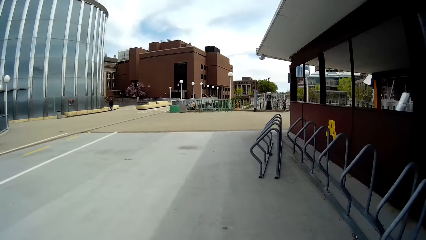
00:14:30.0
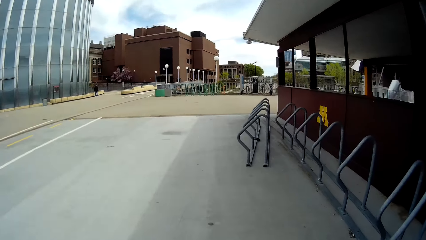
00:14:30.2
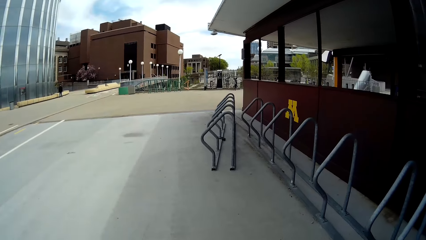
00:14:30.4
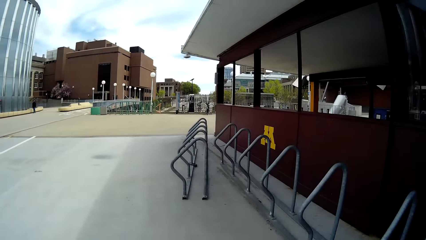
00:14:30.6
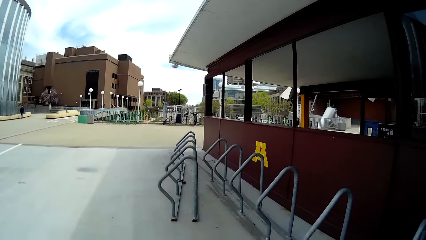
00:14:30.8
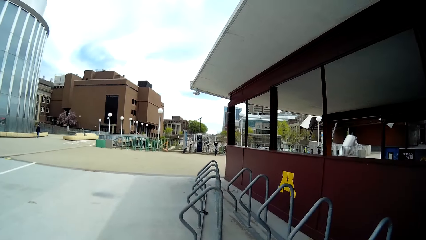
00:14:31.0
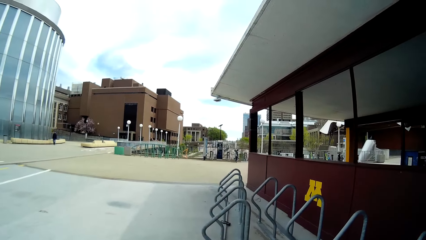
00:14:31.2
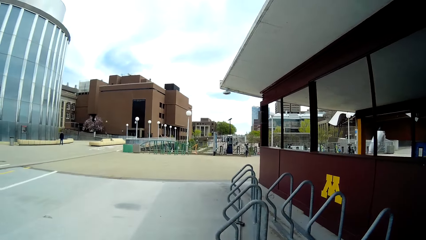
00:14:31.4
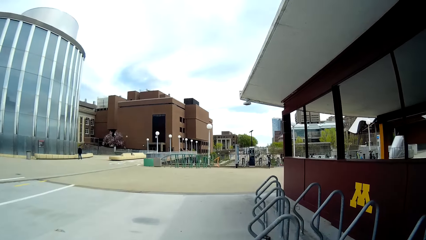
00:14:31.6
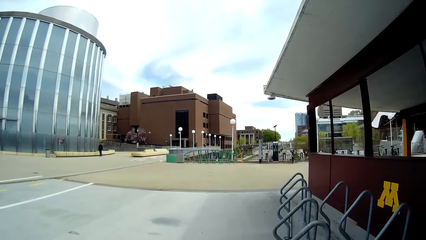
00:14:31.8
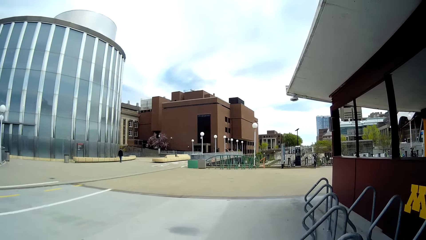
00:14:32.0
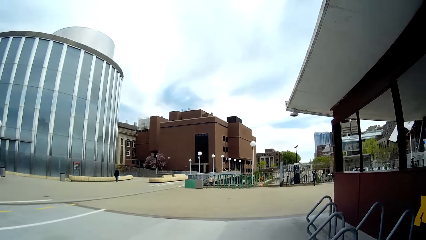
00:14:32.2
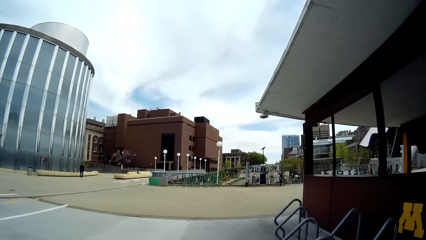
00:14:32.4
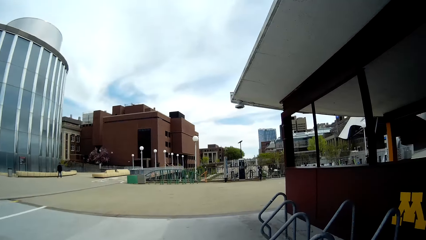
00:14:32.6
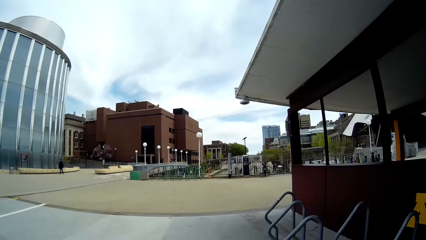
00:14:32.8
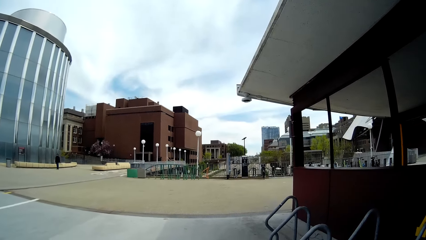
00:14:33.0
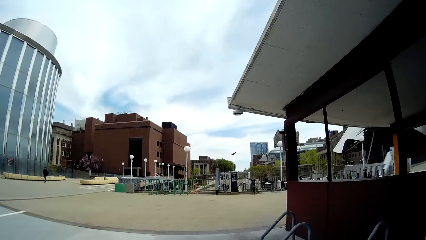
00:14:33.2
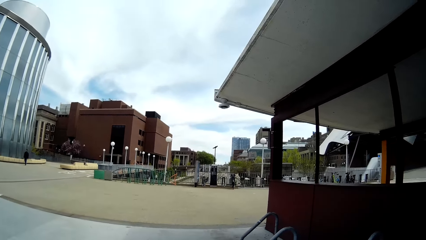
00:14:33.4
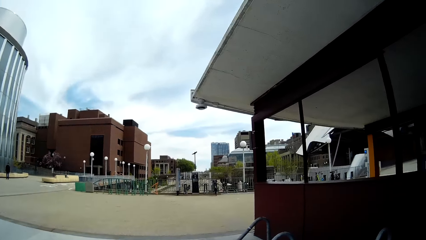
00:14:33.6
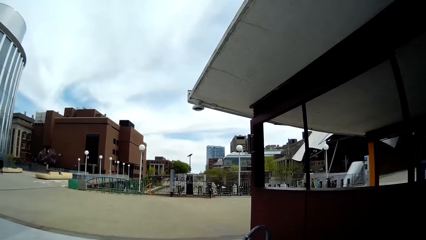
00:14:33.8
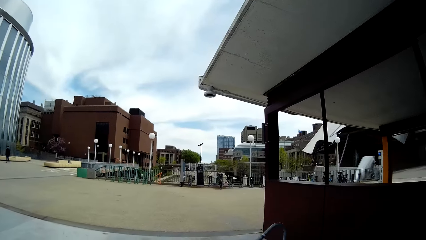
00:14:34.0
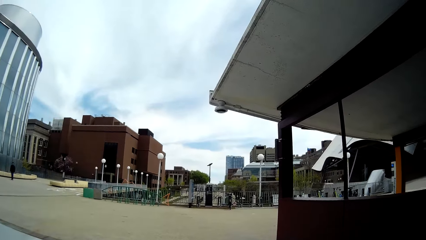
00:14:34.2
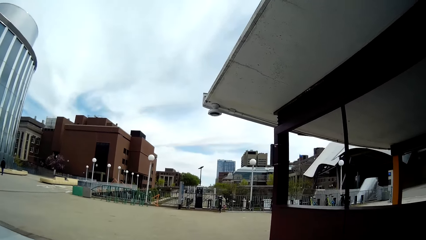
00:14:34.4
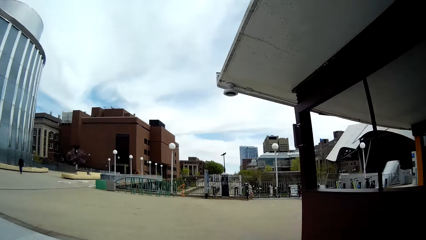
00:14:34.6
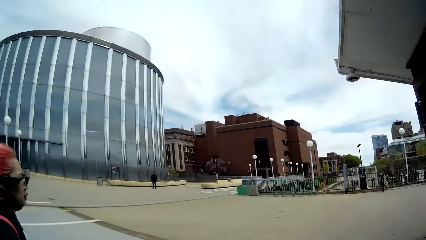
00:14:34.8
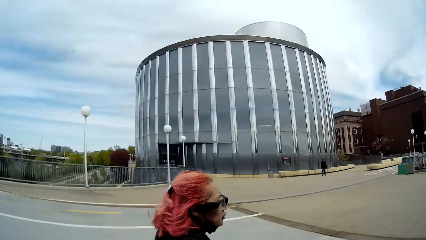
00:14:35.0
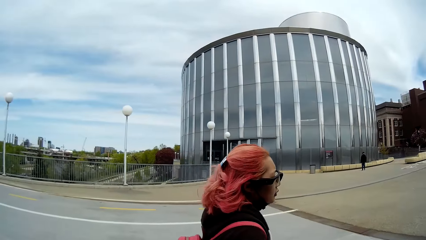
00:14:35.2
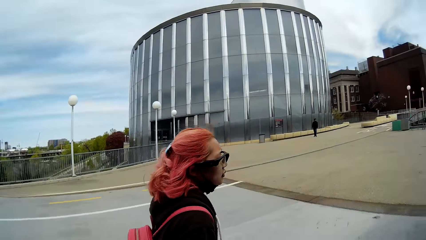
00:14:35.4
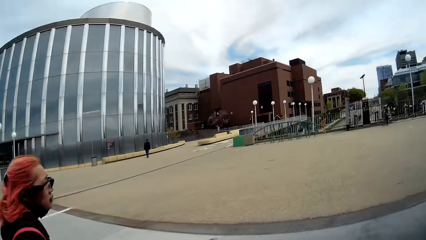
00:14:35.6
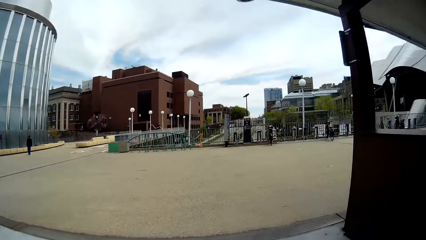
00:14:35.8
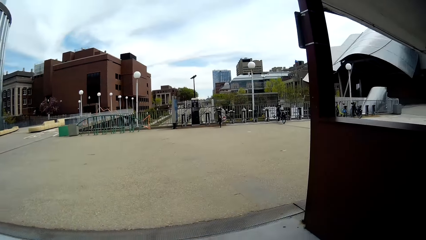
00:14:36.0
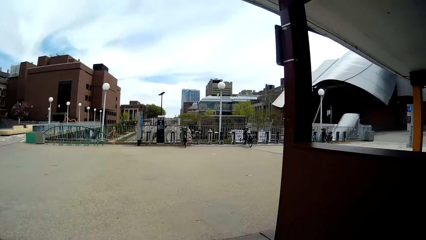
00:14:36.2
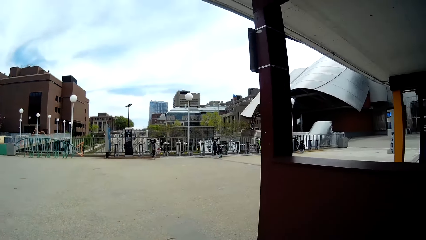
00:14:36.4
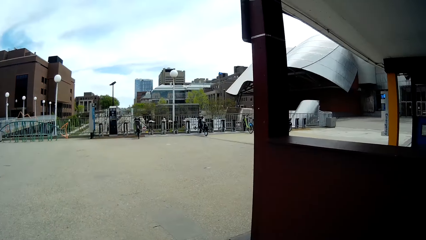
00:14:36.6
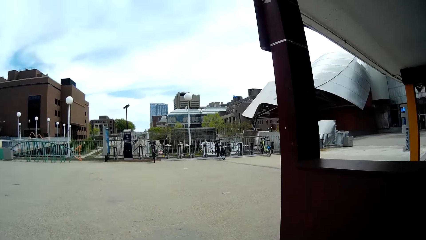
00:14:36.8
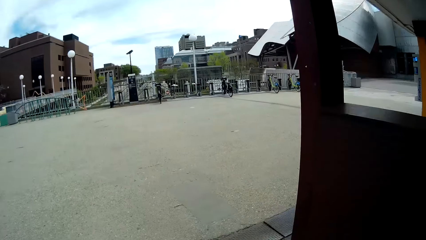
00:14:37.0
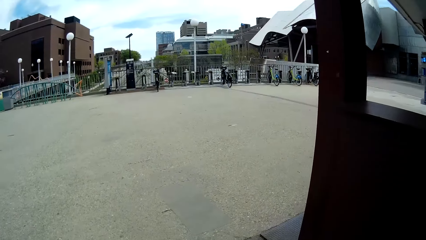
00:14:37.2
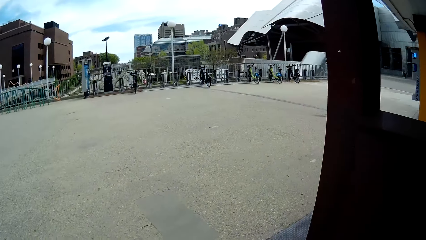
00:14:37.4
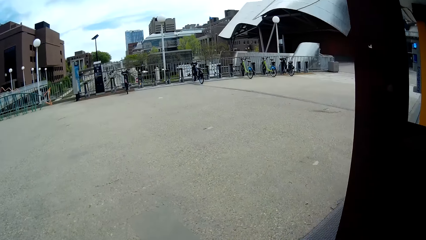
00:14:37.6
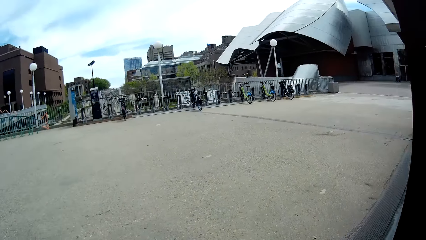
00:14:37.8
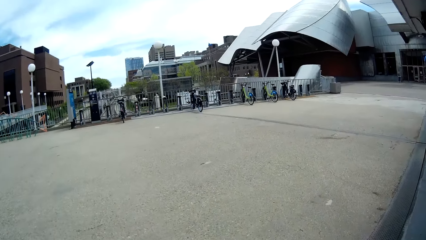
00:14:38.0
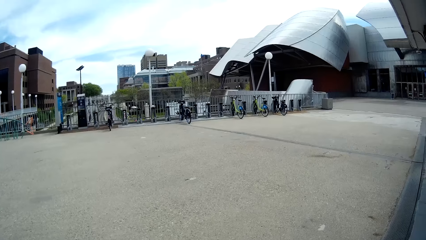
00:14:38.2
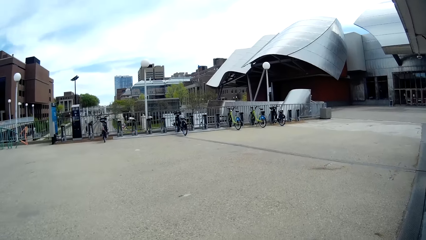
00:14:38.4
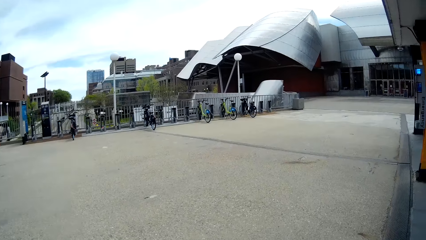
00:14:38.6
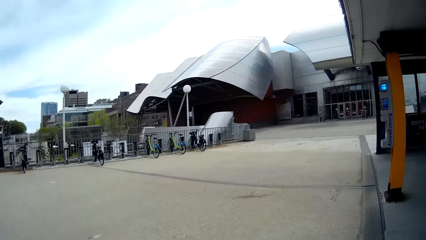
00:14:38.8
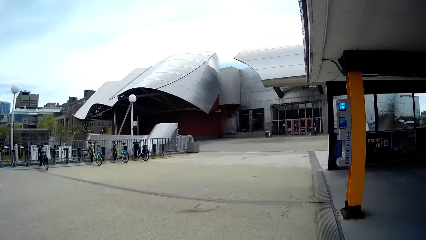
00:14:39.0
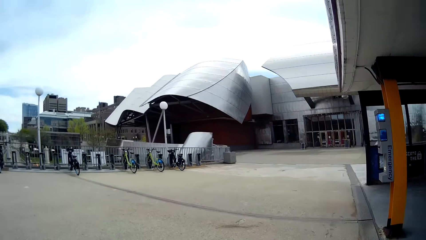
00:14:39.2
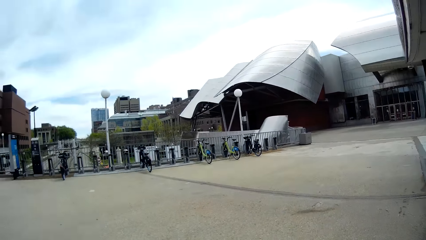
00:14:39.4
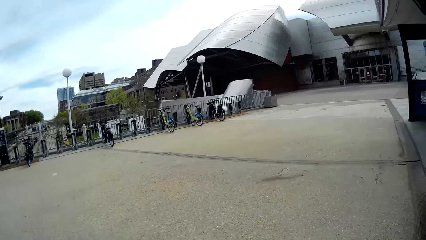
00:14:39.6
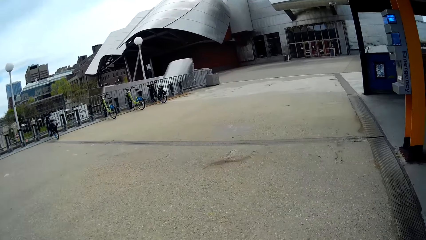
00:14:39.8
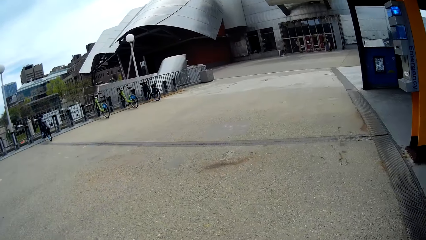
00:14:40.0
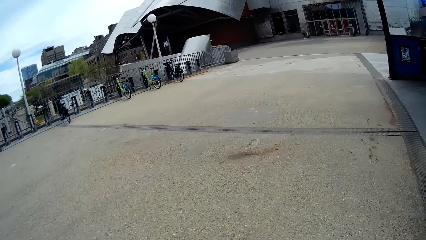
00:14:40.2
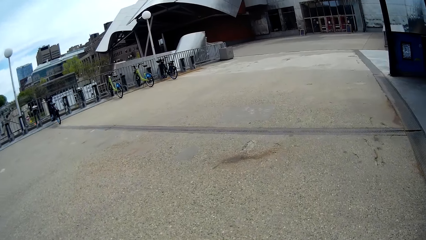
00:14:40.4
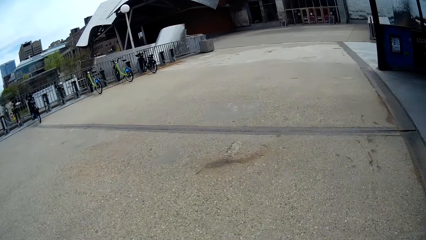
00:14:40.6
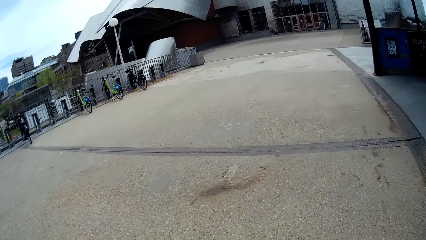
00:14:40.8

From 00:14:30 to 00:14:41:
The camera wearer looks at the lady. They talk to the lady.

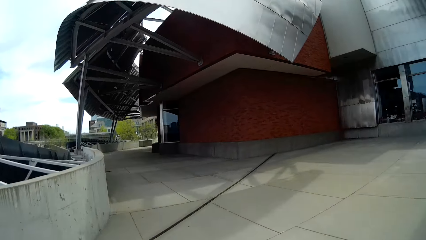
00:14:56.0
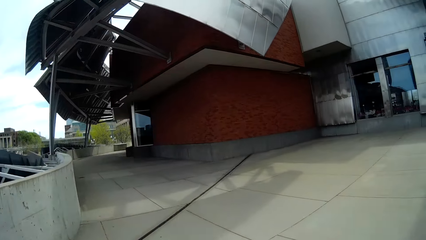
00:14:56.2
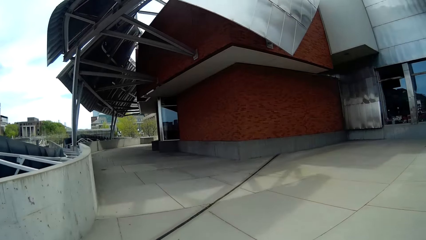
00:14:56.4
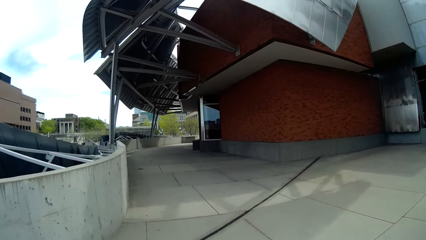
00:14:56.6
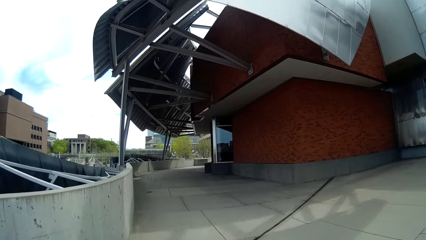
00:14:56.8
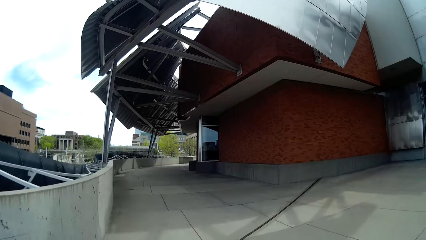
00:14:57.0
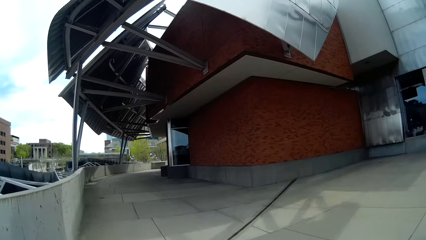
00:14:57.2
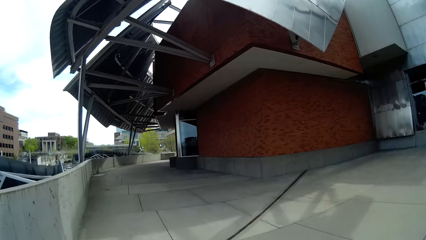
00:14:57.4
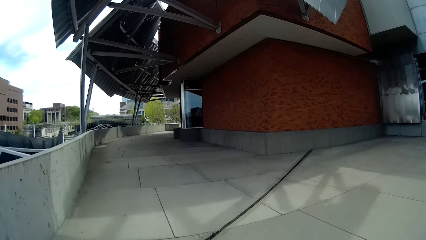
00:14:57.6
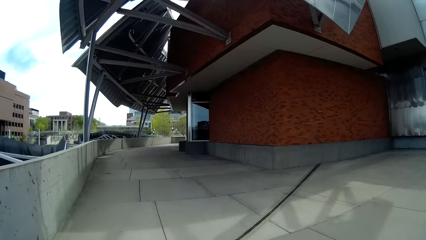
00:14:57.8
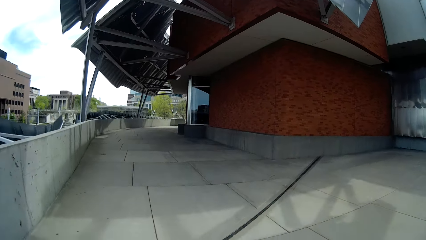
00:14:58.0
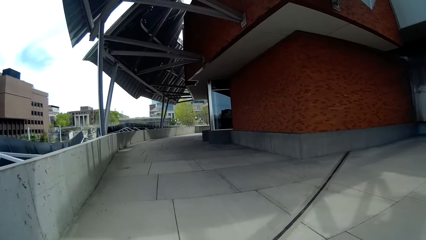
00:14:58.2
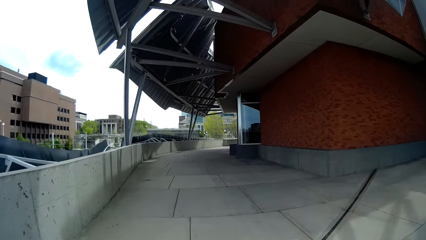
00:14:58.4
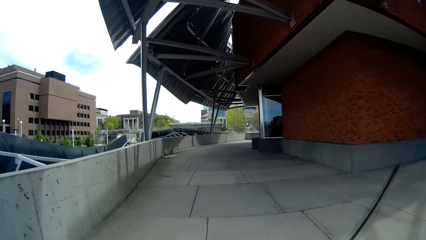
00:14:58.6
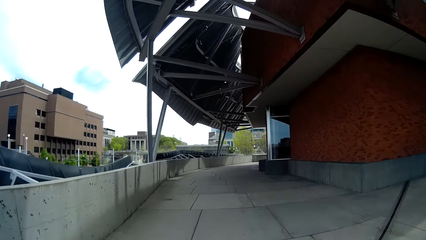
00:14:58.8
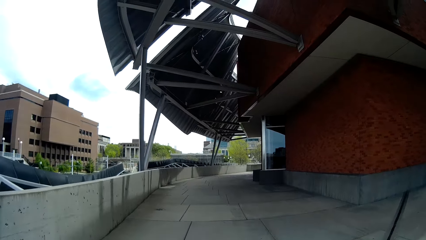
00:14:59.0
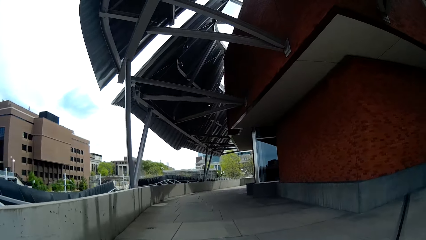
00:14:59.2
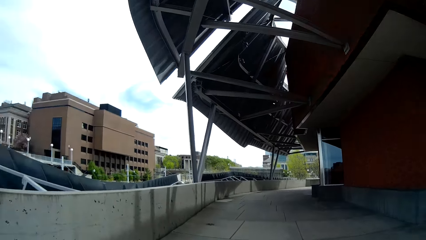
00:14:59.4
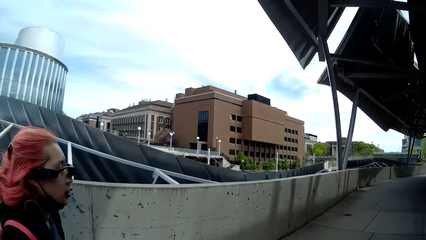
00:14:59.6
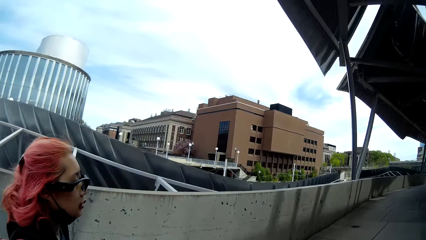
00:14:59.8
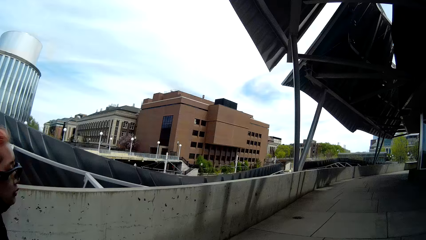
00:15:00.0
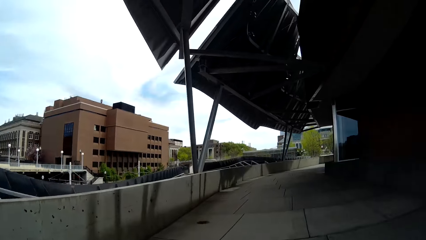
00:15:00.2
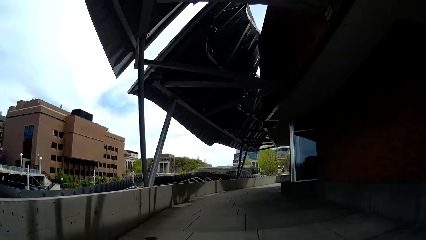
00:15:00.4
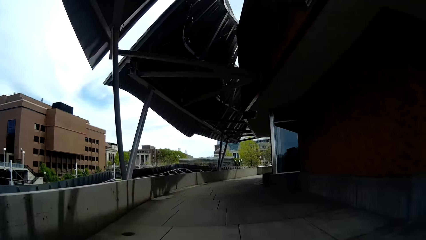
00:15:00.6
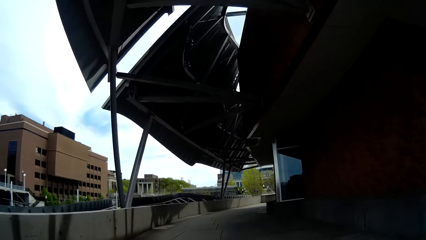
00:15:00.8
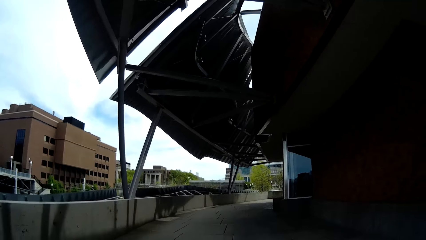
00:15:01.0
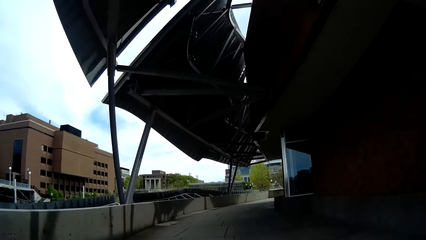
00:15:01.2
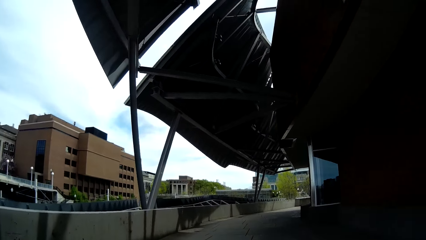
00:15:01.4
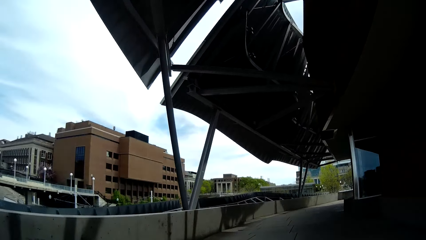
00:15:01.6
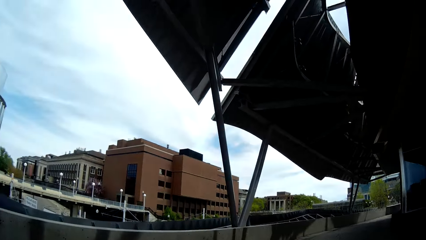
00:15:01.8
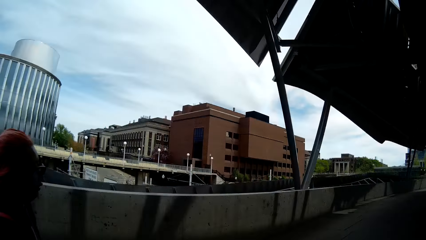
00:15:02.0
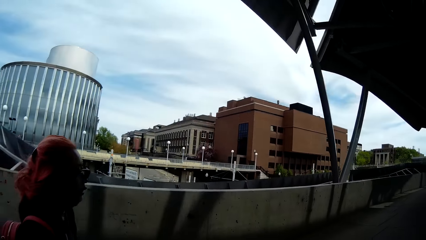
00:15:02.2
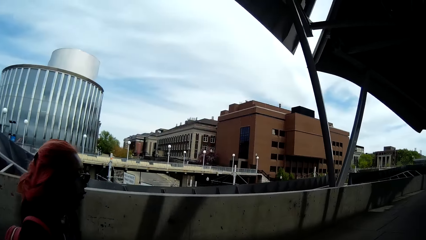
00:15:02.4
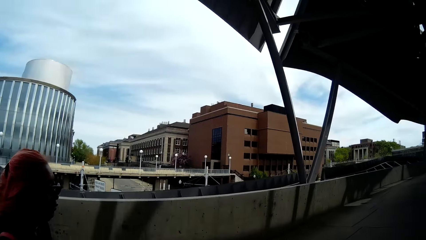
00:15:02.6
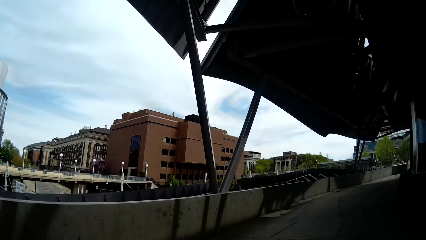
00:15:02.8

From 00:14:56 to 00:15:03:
The camera wearer converses with the lady. They look at the lady.
